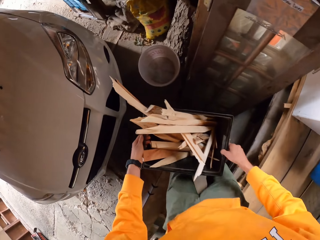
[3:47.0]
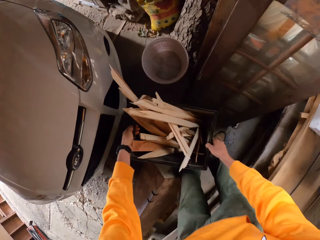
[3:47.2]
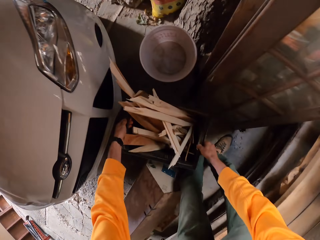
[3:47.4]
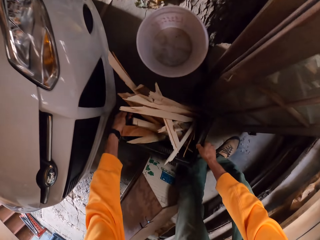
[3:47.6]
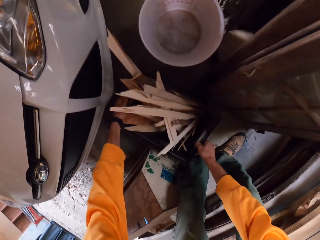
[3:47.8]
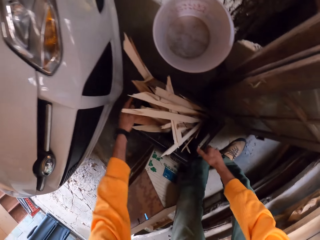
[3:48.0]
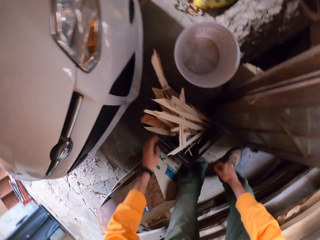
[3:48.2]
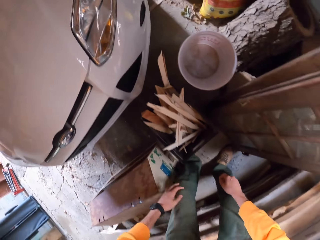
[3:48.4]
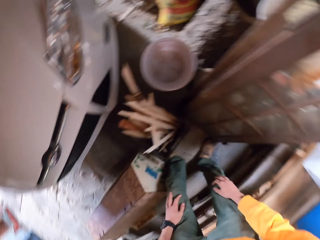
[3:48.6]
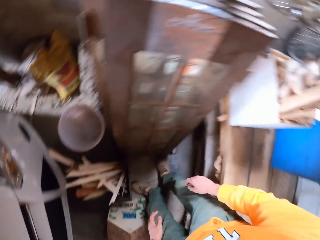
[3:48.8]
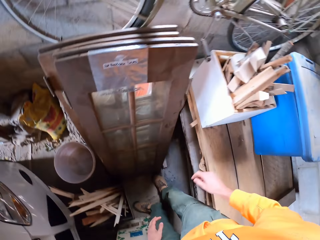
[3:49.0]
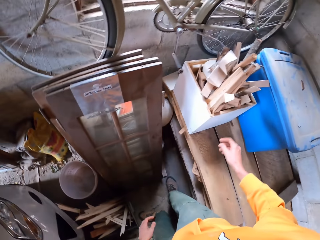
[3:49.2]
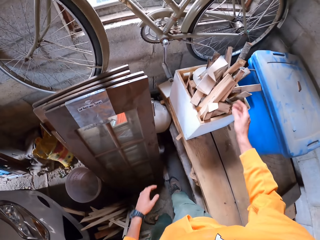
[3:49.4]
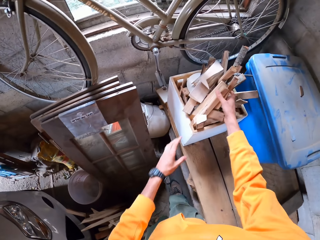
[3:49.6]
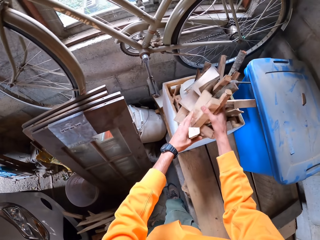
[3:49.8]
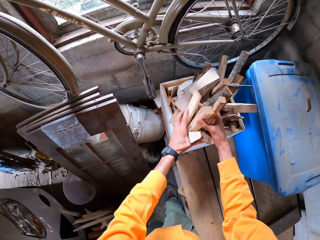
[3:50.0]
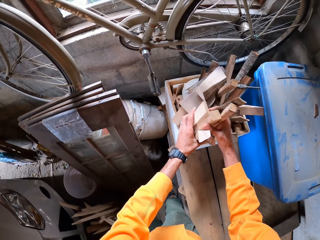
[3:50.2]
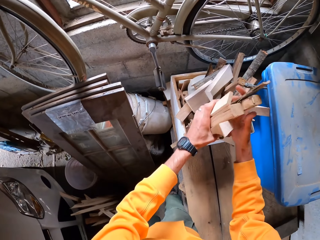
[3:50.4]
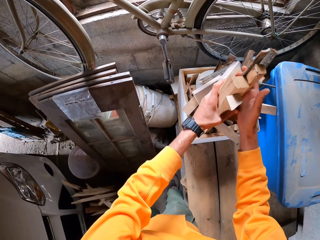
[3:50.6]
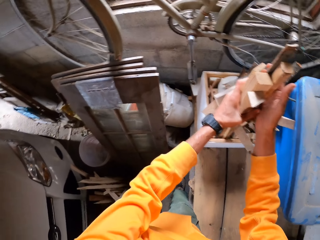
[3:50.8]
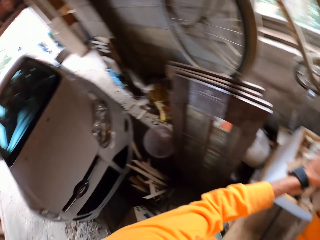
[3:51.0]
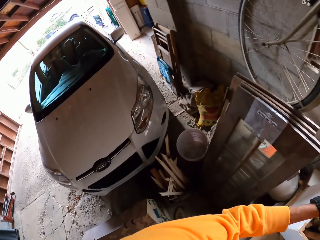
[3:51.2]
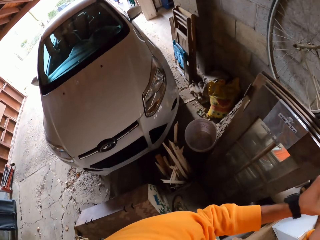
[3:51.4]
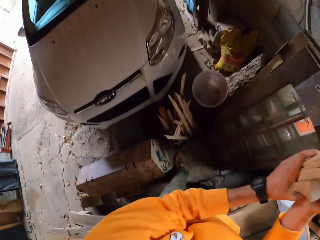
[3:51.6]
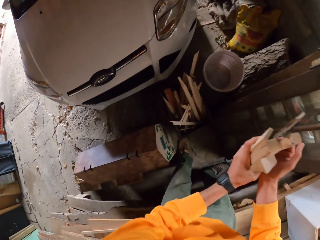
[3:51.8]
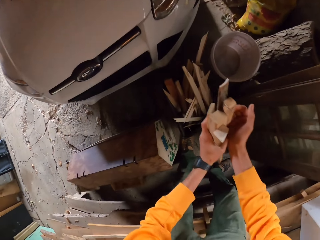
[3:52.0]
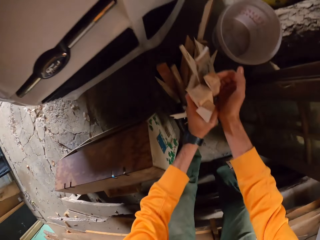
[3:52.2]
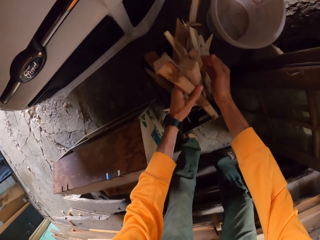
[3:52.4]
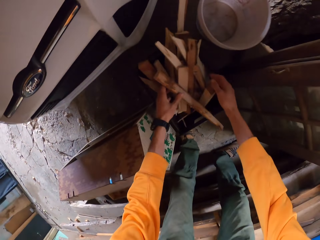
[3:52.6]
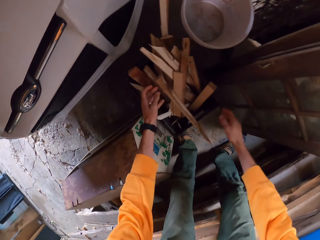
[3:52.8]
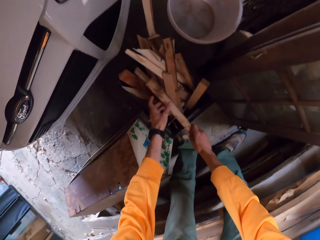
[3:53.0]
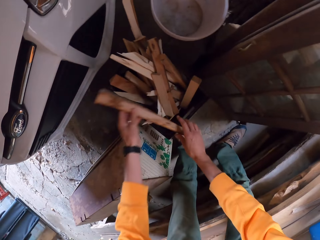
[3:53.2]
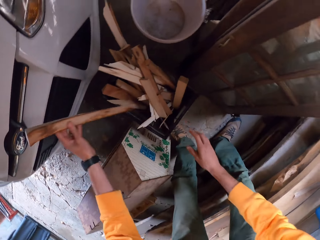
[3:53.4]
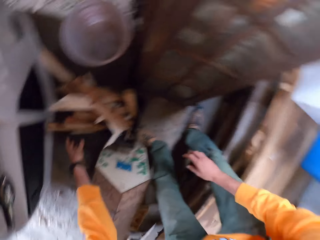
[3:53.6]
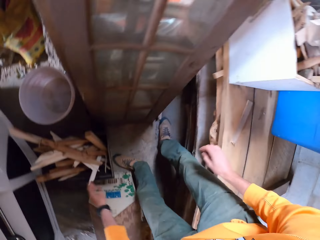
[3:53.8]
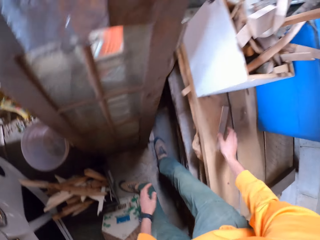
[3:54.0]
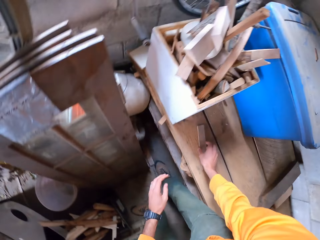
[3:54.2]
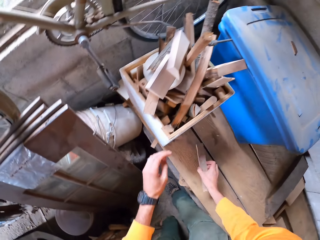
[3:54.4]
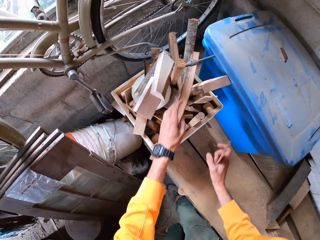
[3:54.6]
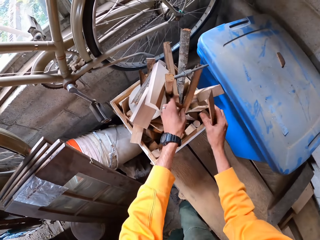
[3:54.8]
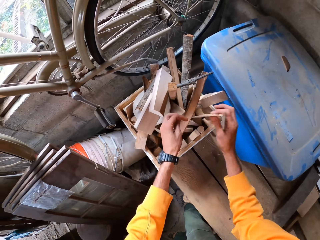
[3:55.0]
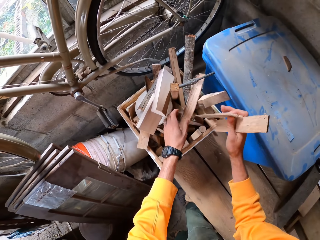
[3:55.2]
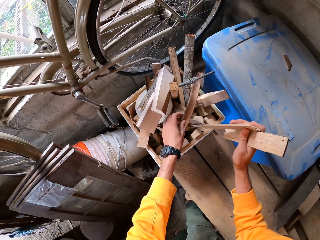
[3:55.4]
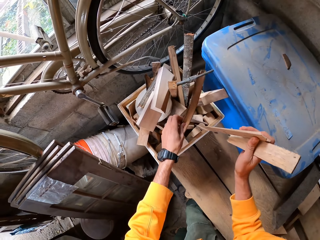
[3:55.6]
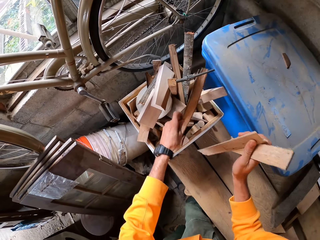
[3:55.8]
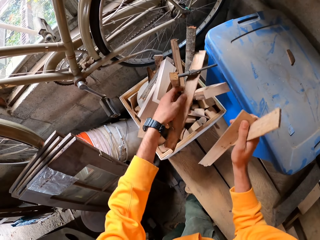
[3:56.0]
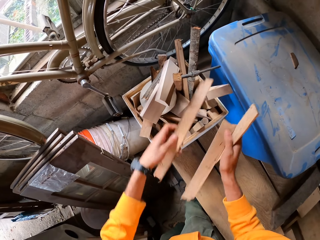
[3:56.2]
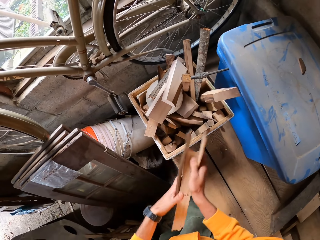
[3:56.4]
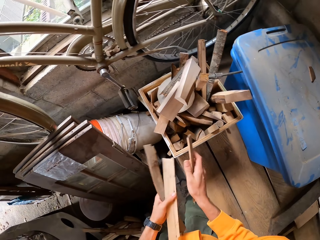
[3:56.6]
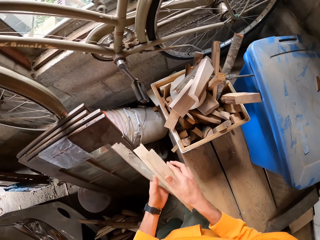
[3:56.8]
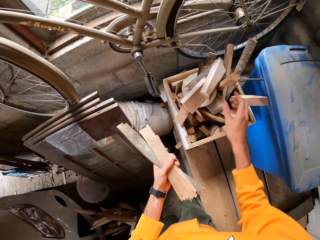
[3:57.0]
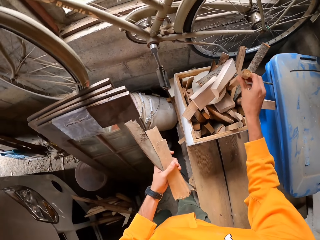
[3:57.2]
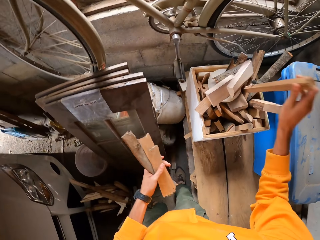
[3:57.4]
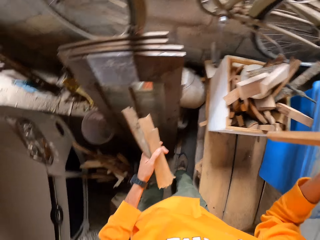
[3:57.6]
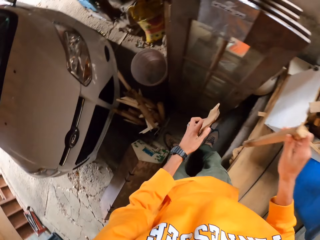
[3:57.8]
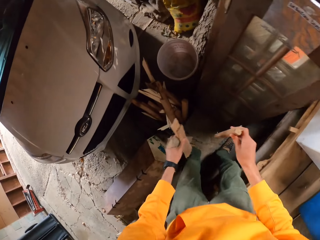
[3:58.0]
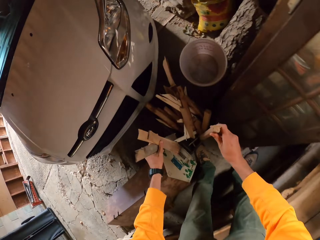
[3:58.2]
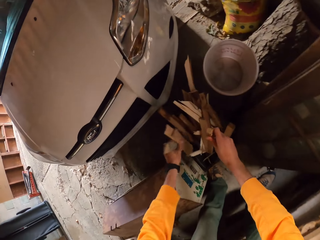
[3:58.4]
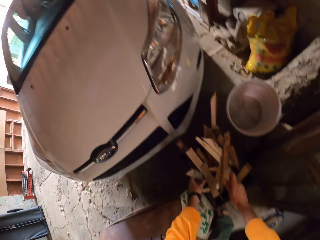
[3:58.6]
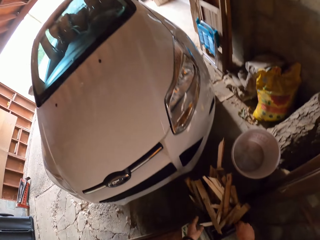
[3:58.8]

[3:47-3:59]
The camera wearer drops the basket or wooden box of wood pieces on the floor. He stands up. He picks up some wood pieces with both hands. He drops the wood pieces in the basket of wood pieces. He picks up a wood piece from the wood plank with his right hand. He picks up some wood pieces with both hands from the wooden tool box. He bends down.
